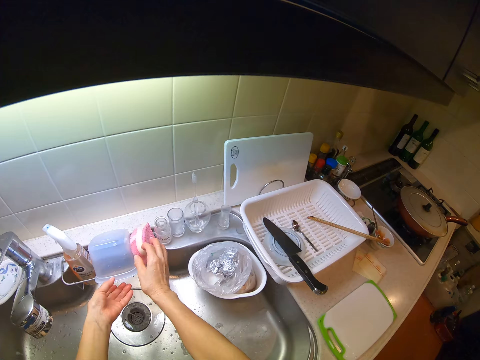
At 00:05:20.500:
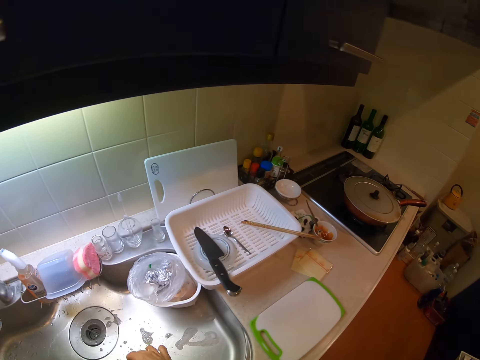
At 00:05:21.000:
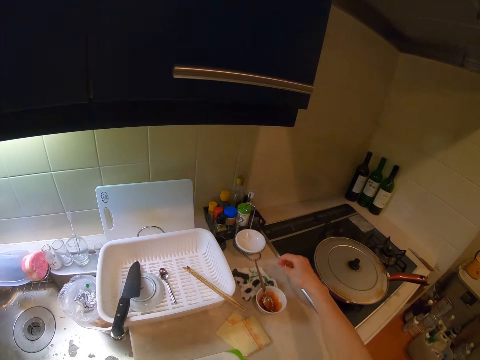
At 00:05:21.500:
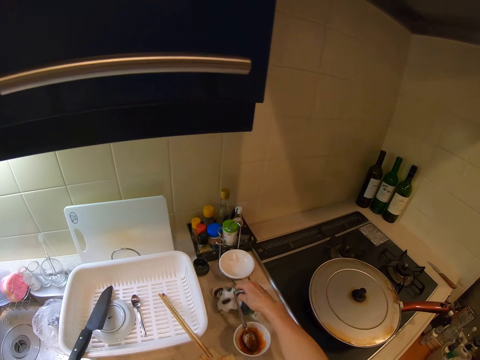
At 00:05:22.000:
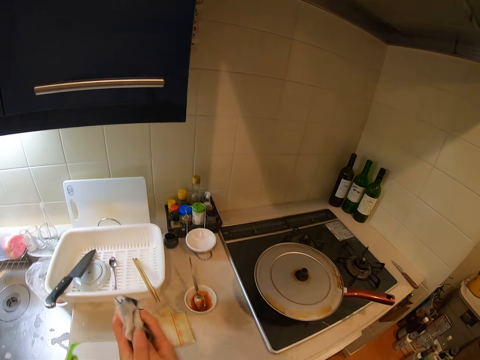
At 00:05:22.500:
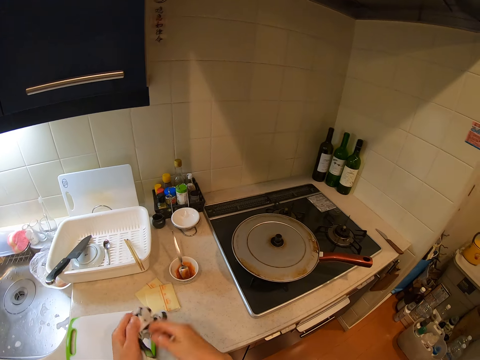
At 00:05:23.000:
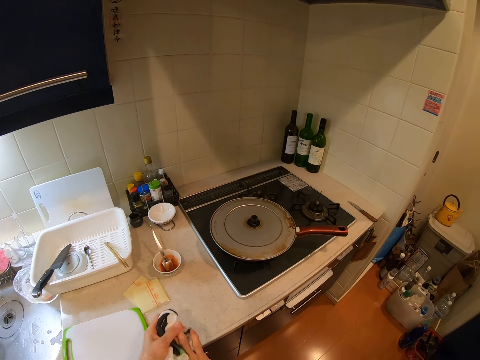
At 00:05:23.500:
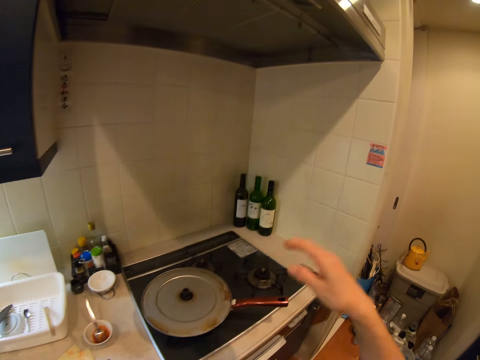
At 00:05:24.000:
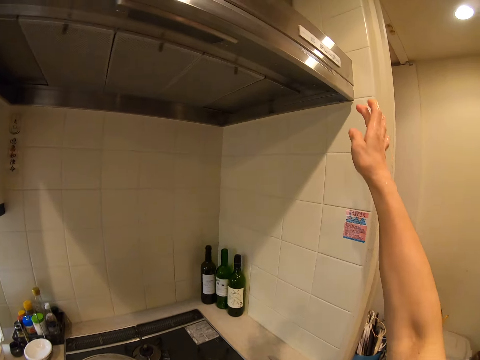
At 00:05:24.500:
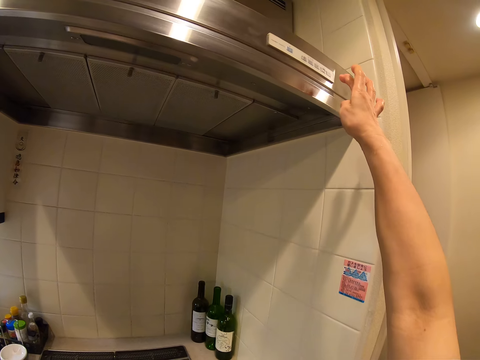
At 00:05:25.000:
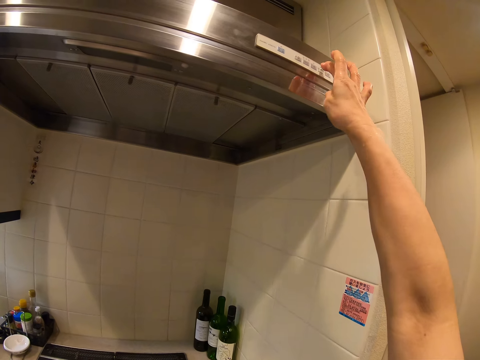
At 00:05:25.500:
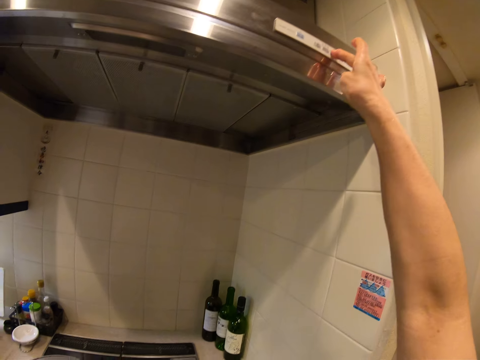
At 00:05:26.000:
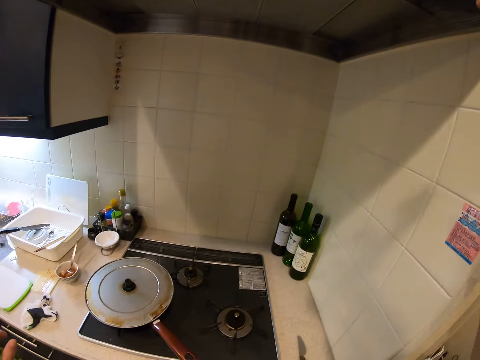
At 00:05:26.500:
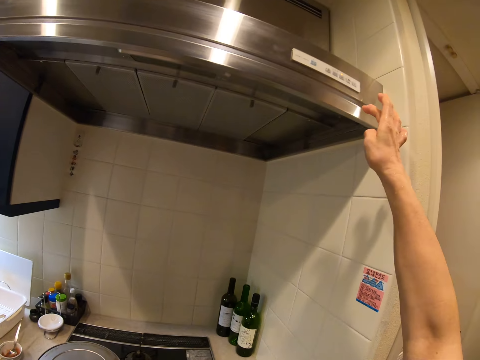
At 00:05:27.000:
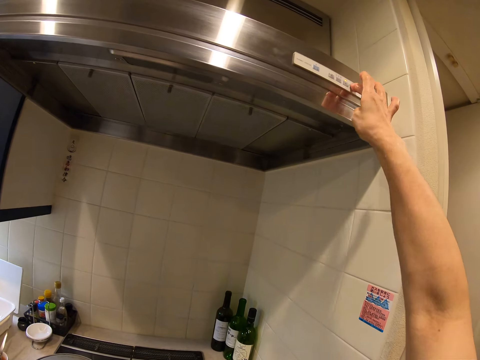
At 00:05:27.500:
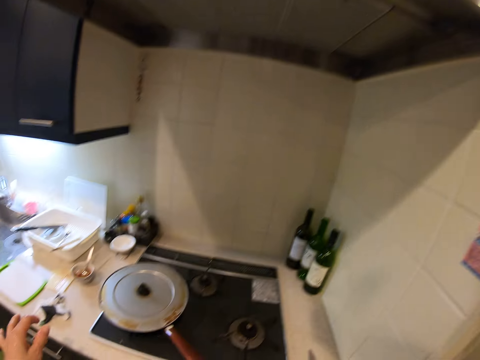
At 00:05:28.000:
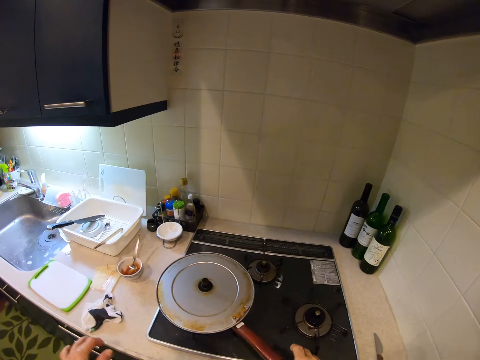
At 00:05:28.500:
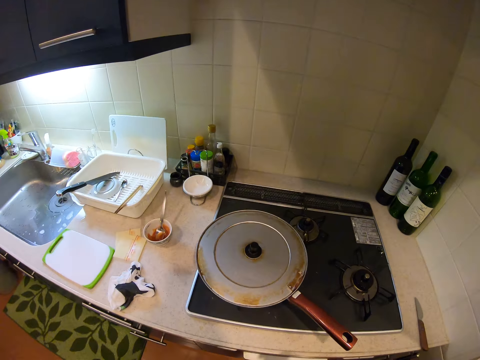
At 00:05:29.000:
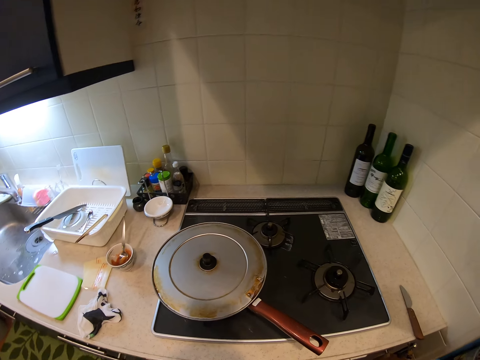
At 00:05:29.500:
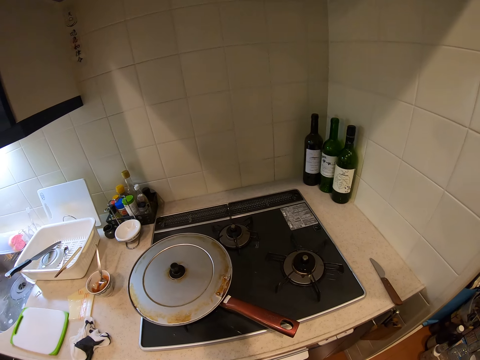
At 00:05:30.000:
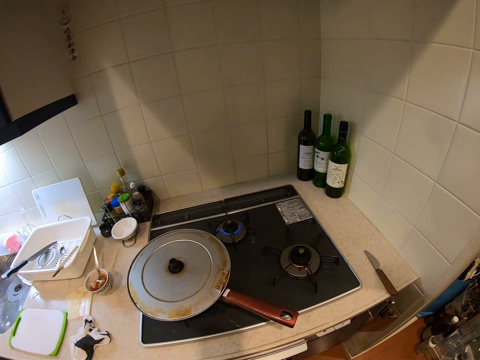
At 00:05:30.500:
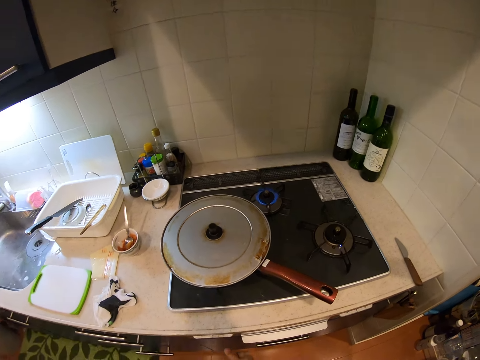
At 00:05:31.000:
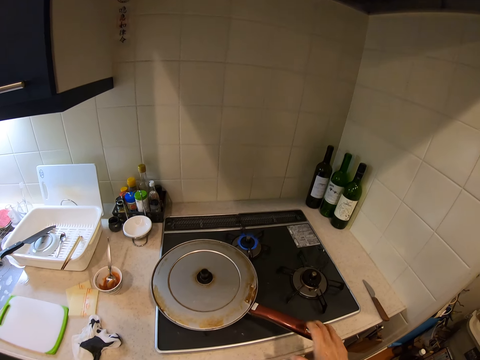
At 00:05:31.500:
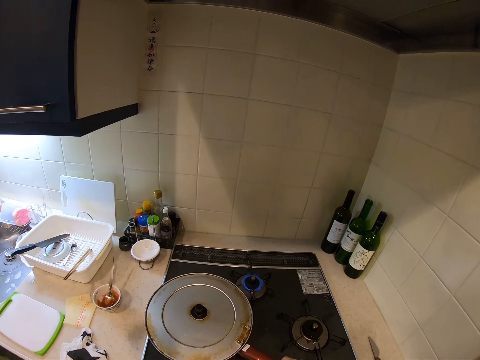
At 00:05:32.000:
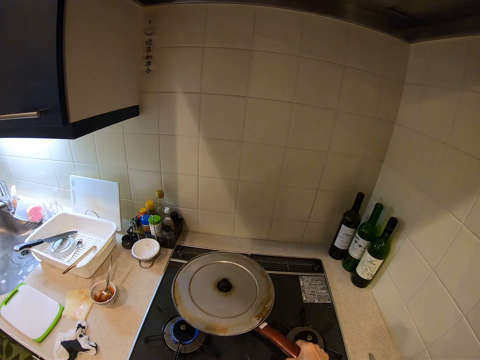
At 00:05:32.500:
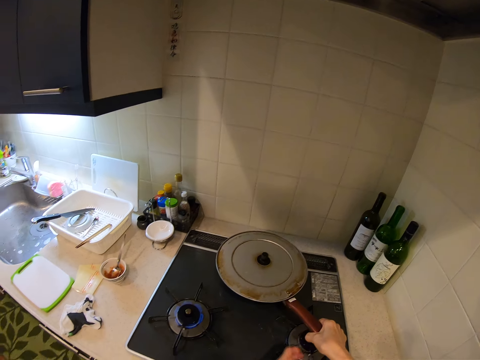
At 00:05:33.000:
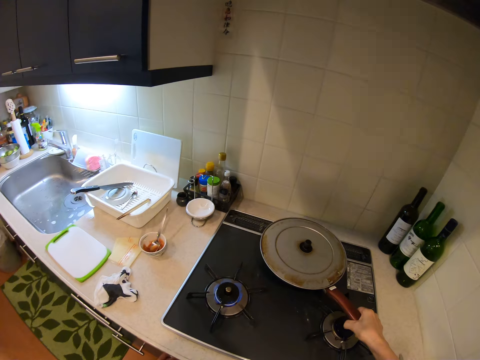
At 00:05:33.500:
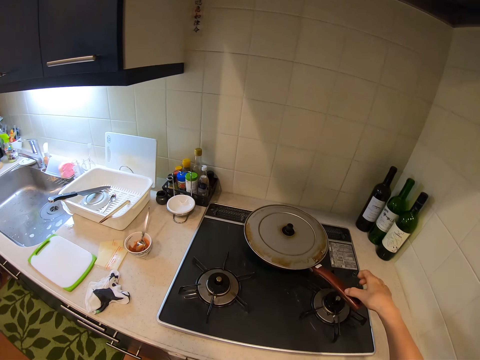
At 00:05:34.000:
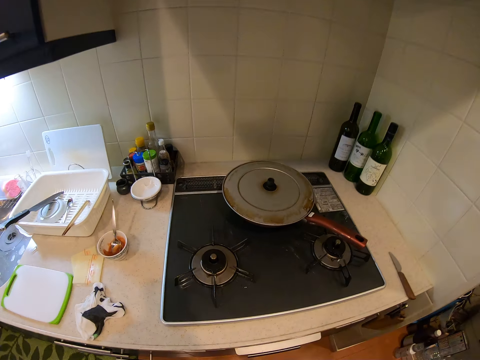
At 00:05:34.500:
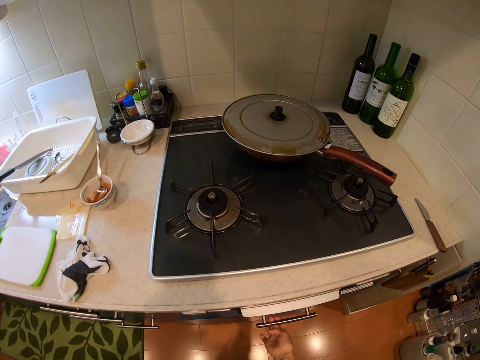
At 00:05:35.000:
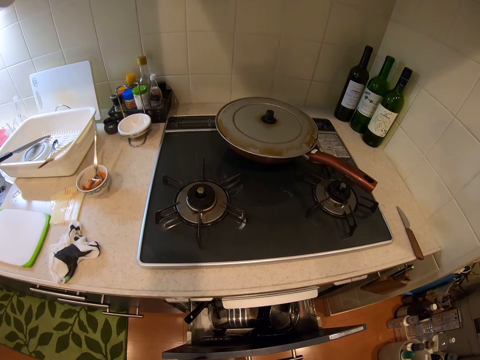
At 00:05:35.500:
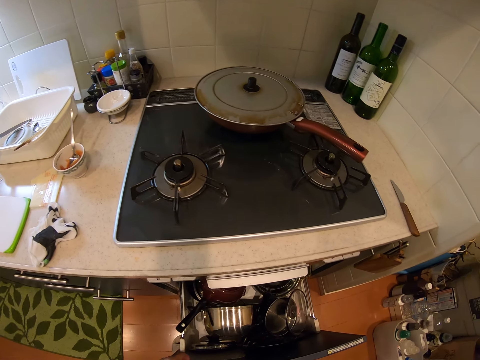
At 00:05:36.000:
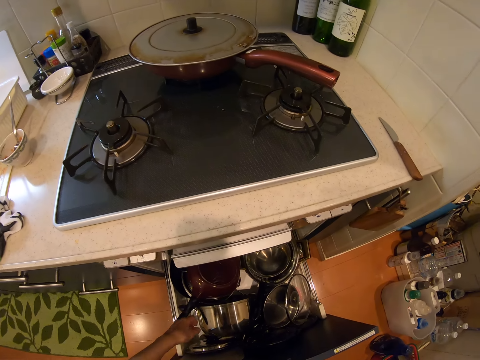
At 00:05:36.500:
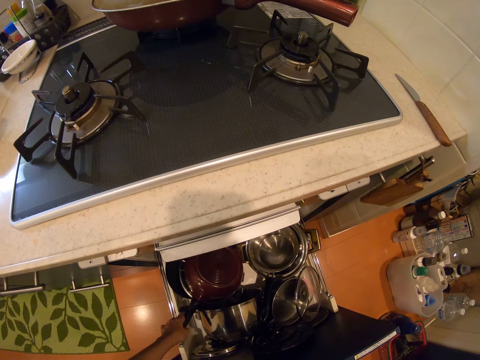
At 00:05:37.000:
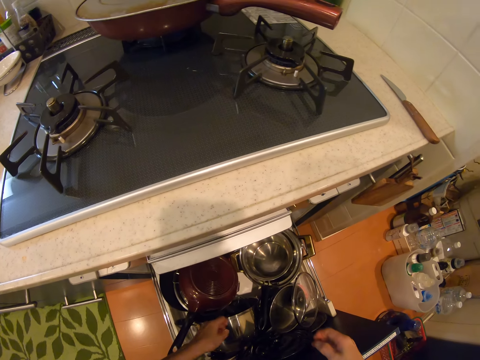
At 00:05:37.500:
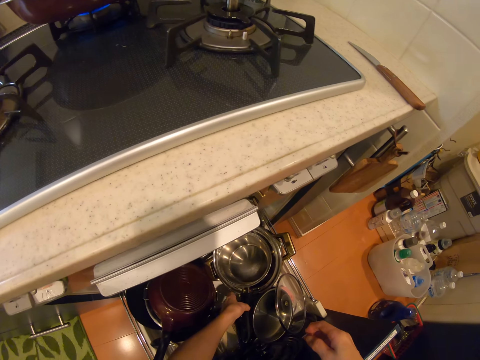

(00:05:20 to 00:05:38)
The camera wearer drops the sponge into the rack on the kitchen sink. She touches a plate in the rack on the kitchen sink with her left hand. She picks up a hand towel from the kitchen slab with her right hand. She cleans her hand. She dries both hands with the hand towel. She turns on the switch with her right hand. She picks up the frying pan from the cooker. She drops the frying pan on the cooker. She puts off the cooker. She pulls out a drawer from the kitchen slab with her right hand.

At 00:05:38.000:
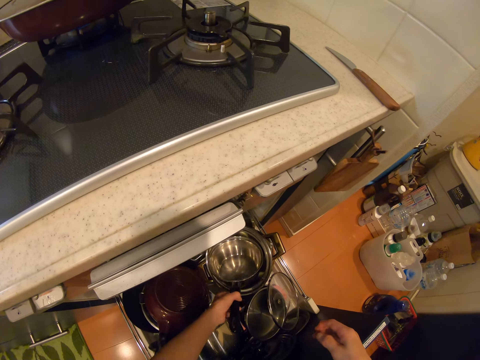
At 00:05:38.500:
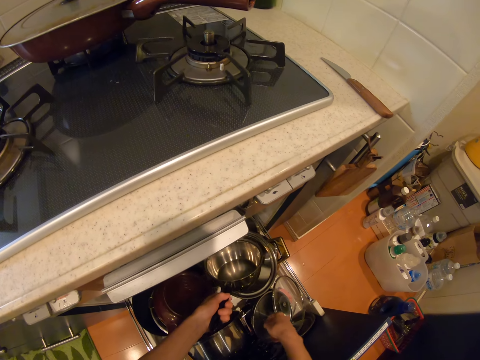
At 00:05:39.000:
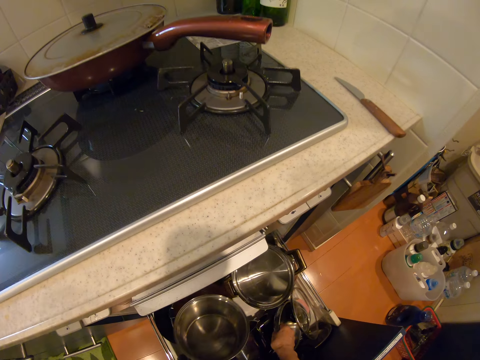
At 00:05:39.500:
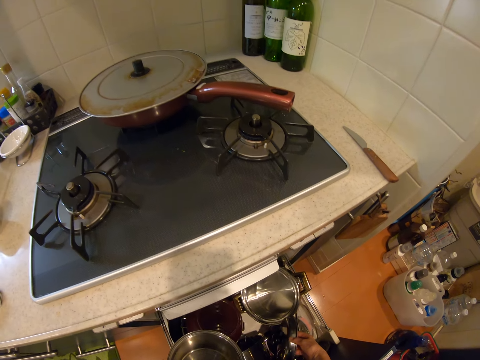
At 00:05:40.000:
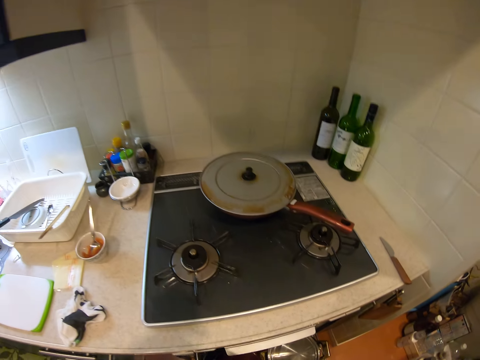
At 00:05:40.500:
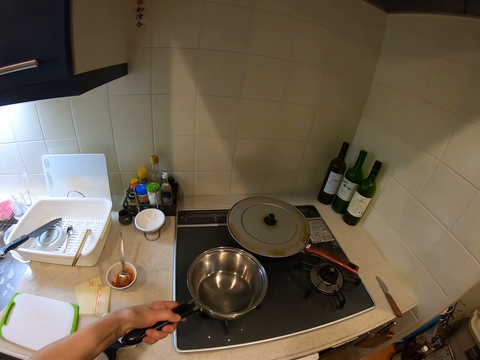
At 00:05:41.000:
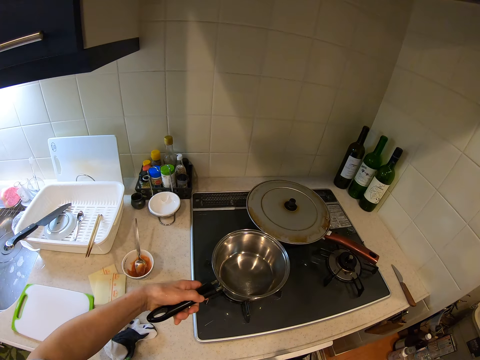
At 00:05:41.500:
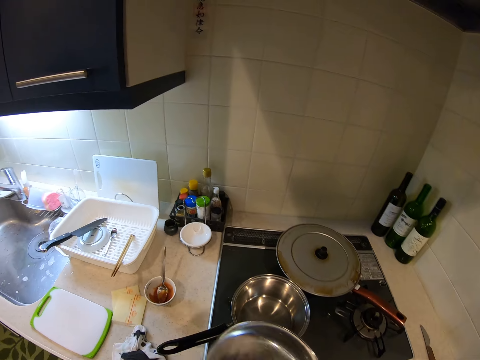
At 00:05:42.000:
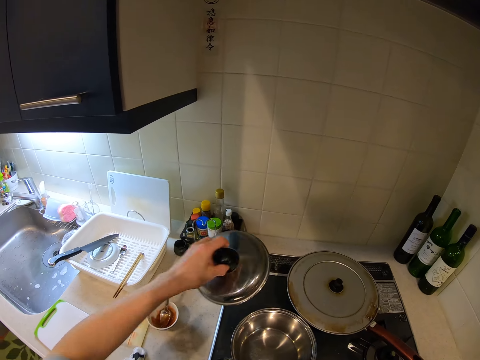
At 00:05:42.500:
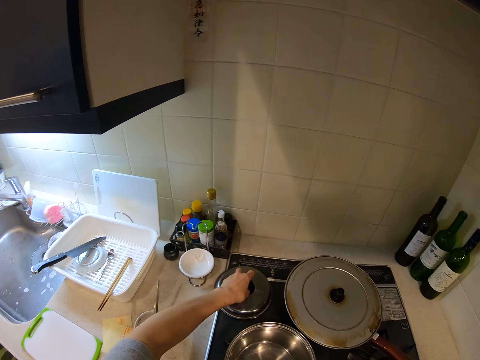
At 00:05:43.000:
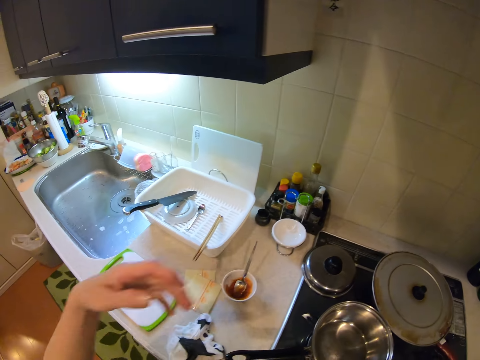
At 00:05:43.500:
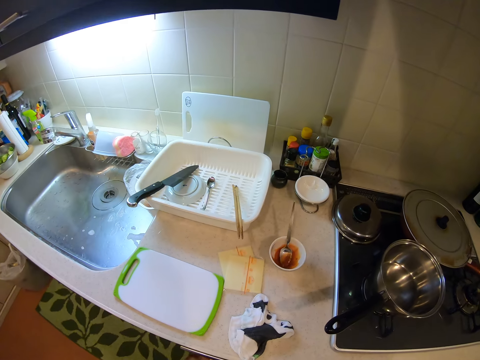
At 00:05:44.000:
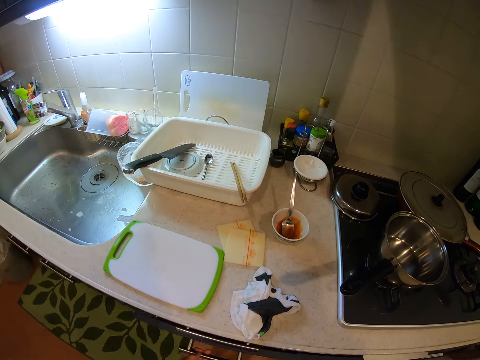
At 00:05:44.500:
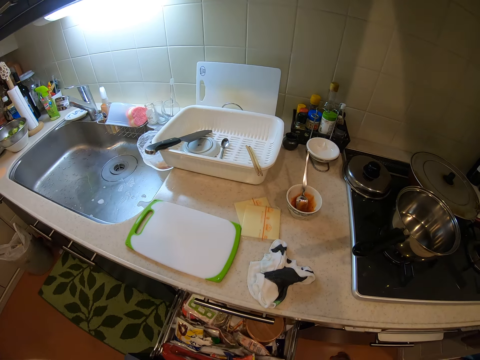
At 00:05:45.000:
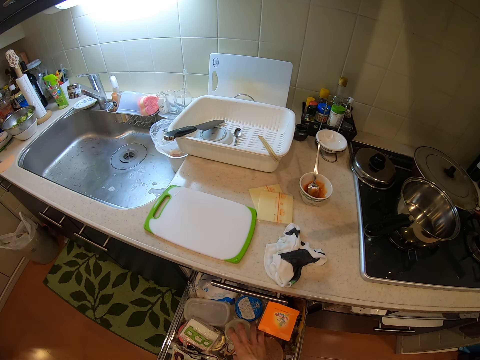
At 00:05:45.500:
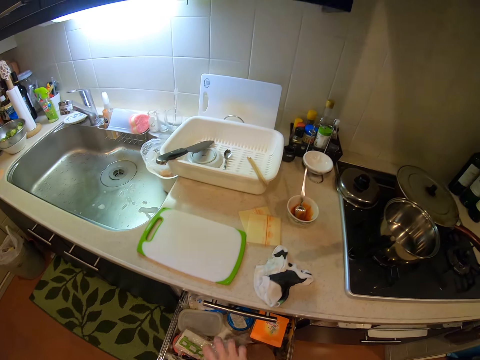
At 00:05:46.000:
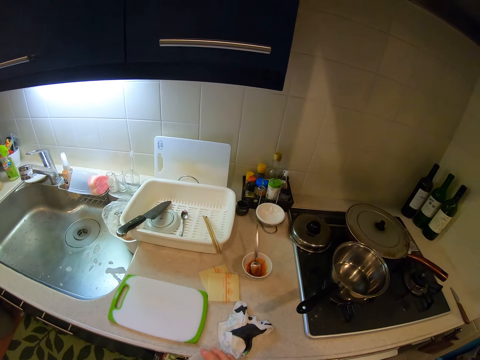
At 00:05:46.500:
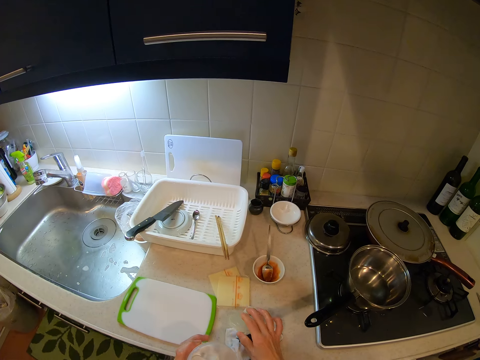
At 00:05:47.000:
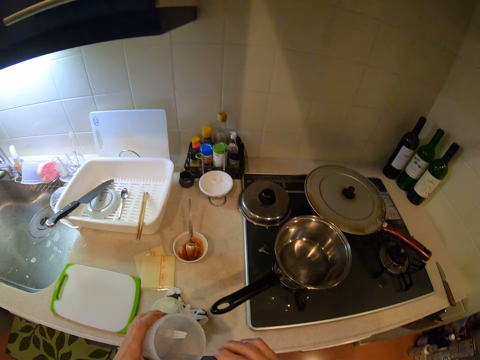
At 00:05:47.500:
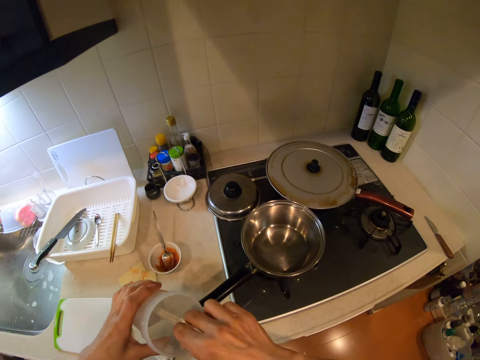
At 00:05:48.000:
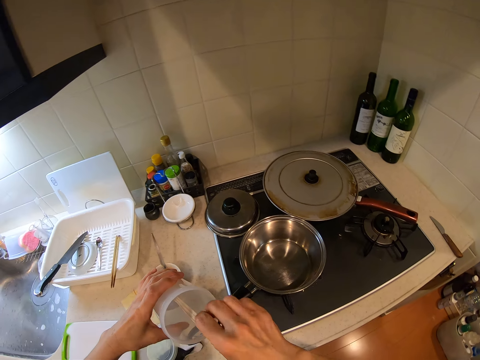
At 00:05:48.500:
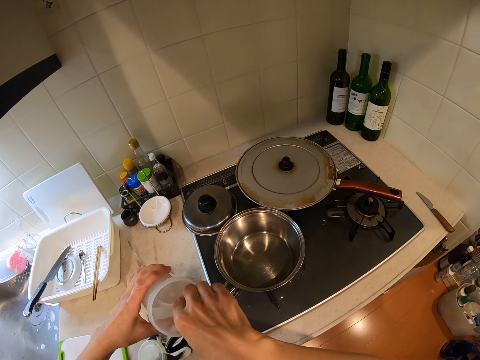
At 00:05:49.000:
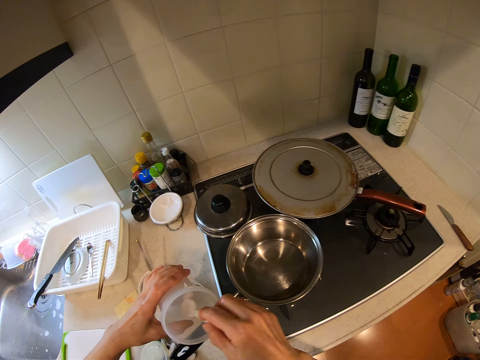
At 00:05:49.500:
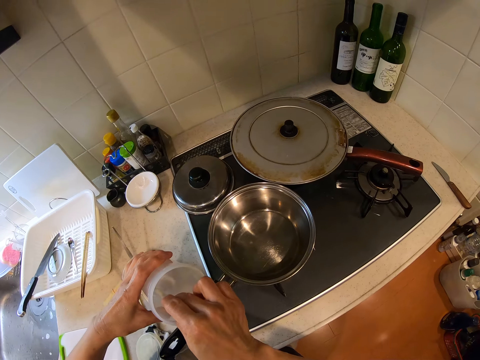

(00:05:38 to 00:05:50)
The camera wearer picks up a pot from the drawer with her left hand. She picks up the cover of the pot from the drawer with her right hand. She puts the pot on the cooker. She drops the cover of the pot on the cooker. She pulls out a drawer from the kitchen slab with her left hand. She picks a container from the drawer with her right hand. She pushes the drawer back in with her left hand. She drops the cover of the container on the kitchen slab. She picks a spoon from the container with her right hand. She tilts the container. She opens the container. She scoops something.
